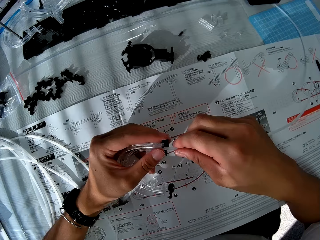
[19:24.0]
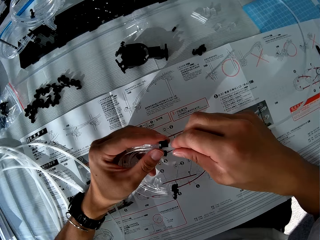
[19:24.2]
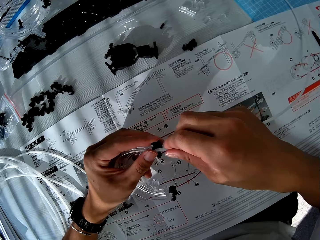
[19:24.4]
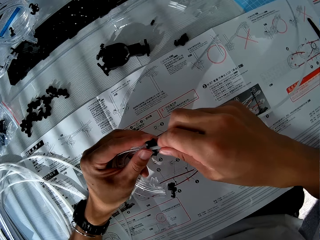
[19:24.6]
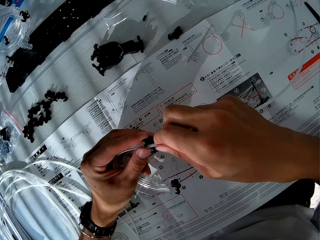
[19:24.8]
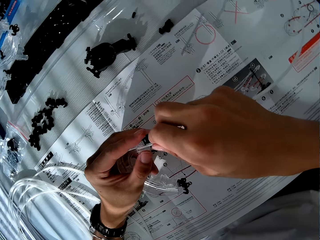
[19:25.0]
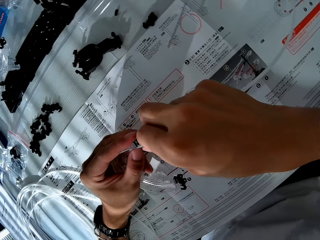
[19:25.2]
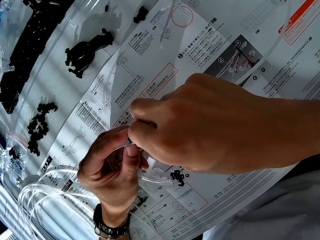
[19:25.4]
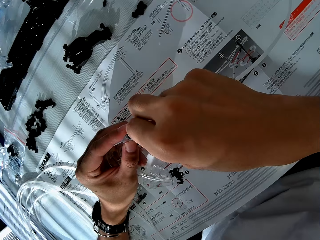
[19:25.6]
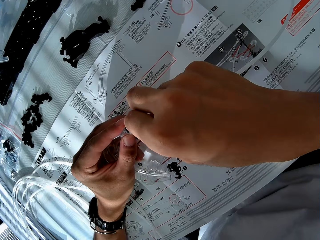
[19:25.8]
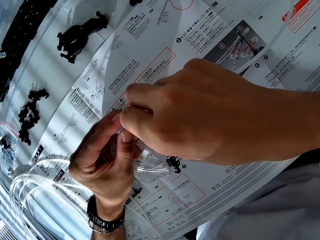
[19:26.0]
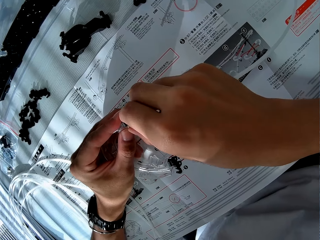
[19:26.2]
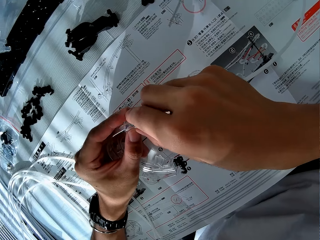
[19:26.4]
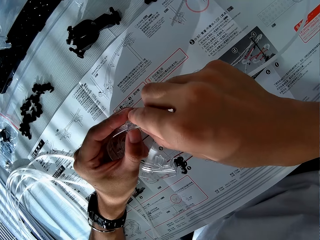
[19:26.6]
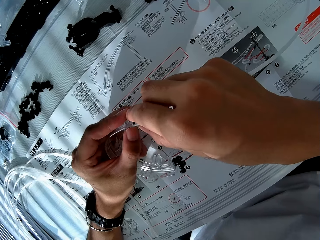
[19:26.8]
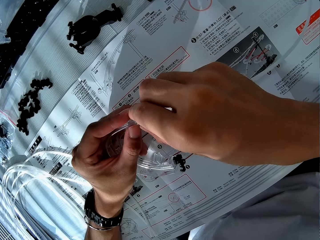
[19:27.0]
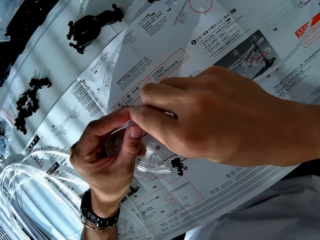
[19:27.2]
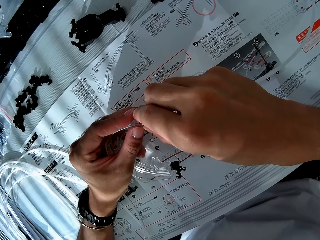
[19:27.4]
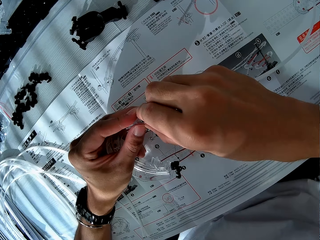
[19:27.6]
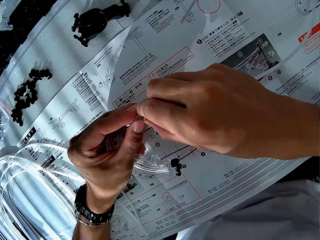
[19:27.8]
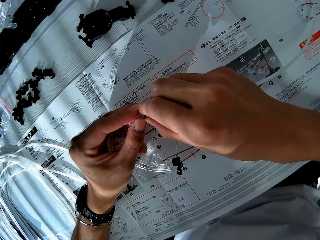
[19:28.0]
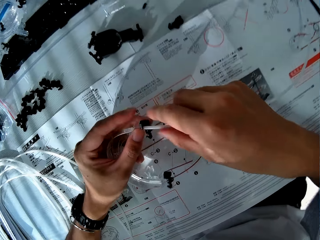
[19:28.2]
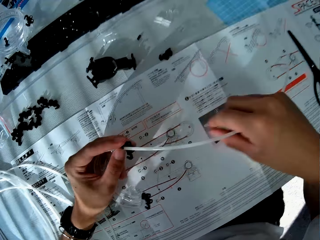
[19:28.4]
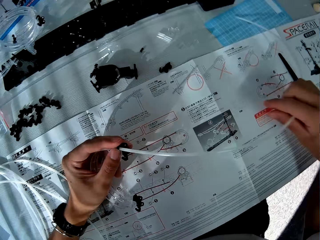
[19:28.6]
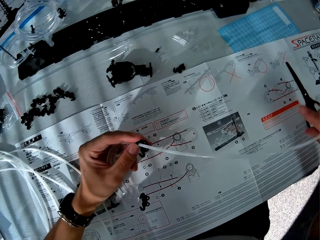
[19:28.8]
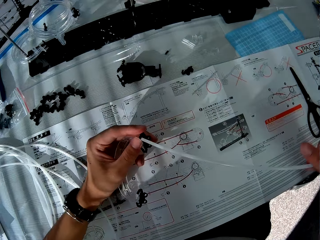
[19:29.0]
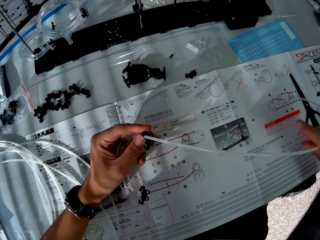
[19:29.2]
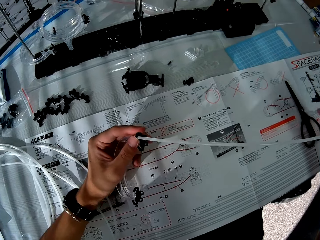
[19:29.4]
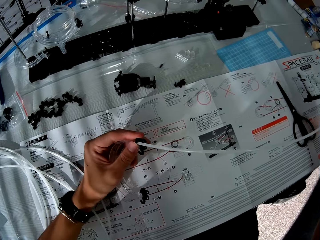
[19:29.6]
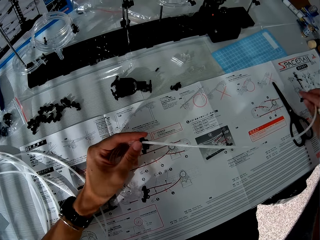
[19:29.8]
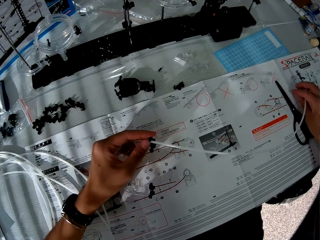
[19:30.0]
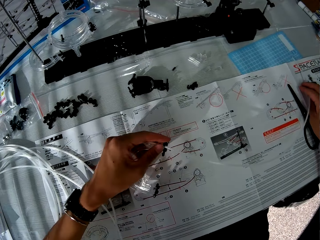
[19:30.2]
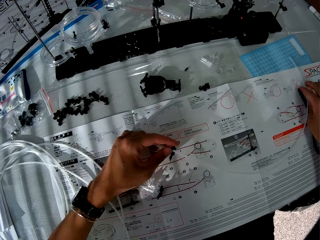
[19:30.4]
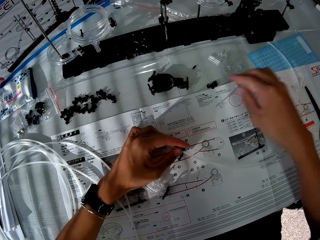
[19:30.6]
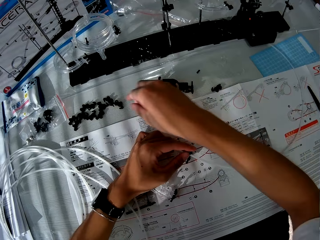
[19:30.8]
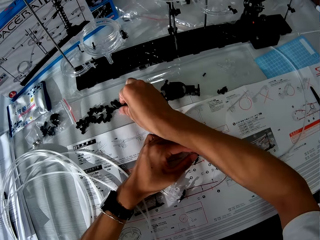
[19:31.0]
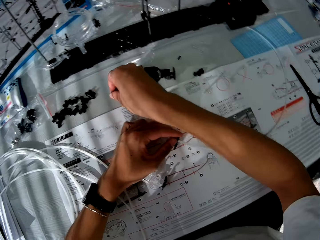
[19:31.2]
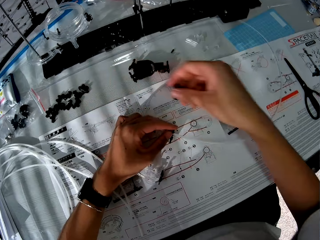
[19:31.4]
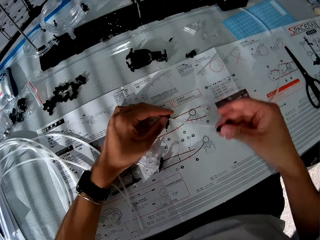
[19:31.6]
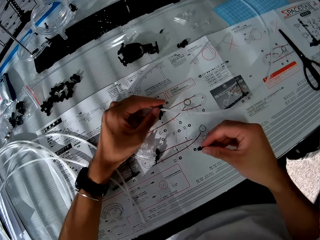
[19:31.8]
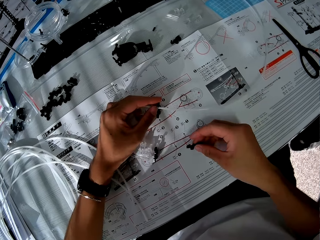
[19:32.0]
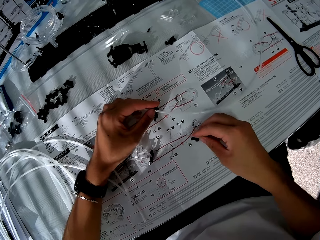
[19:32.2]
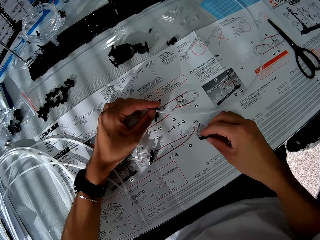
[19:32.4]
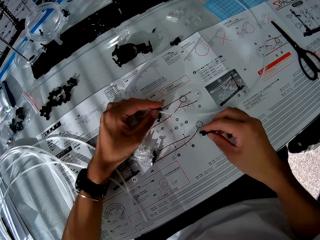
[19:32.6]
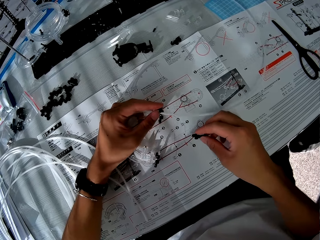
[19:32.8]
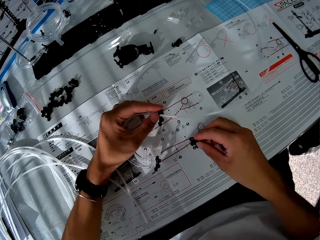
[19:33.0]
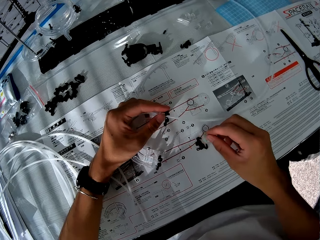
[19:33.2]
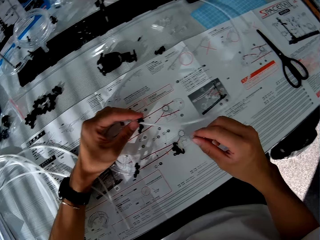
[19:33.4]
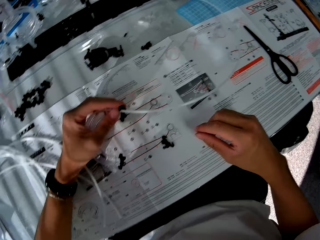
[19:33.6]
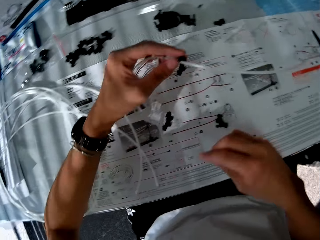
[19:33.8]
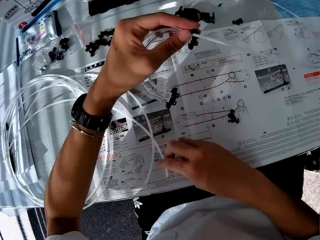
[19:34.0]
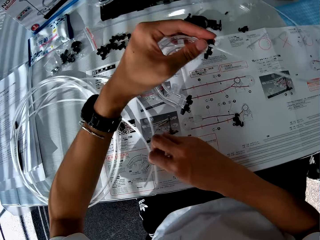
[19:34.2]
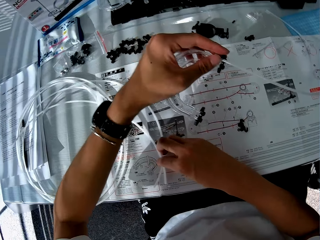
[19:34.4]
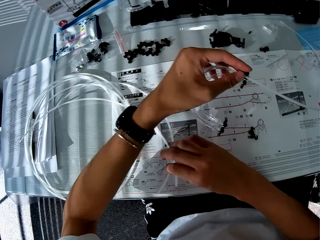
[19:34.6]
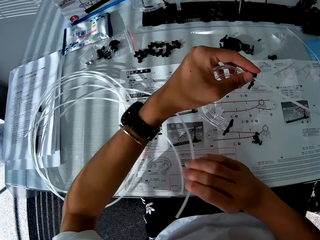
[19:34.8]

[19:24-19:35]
The camera wearer fixes the standard rail onto the arm. They drop the standard rail. They pick up the arm. They drop the arm.

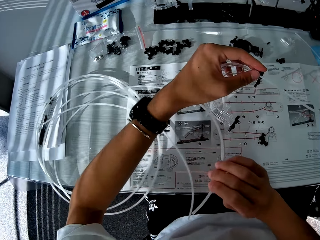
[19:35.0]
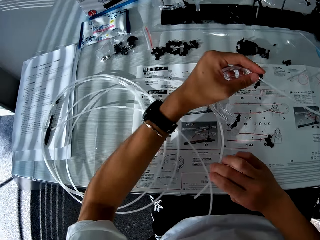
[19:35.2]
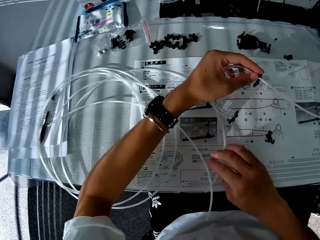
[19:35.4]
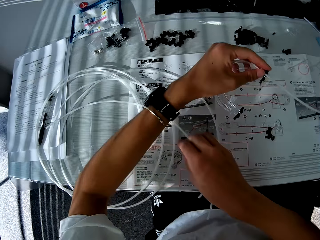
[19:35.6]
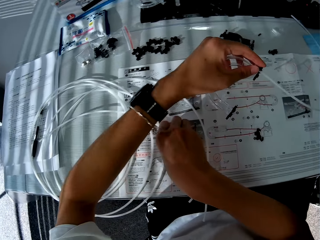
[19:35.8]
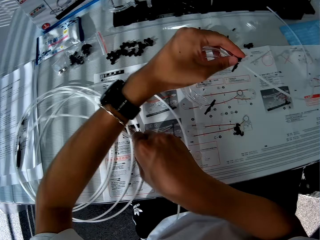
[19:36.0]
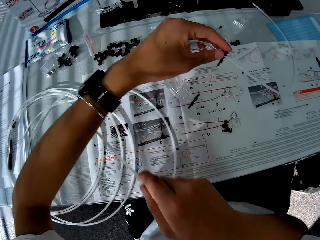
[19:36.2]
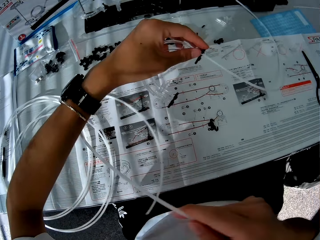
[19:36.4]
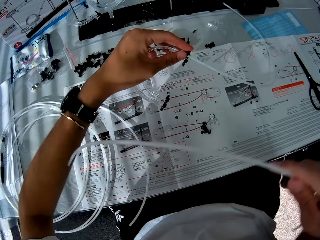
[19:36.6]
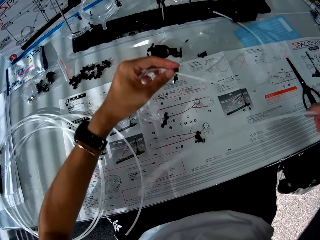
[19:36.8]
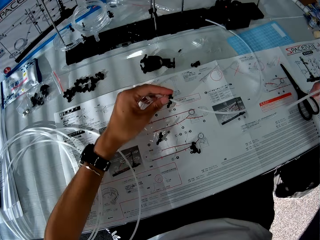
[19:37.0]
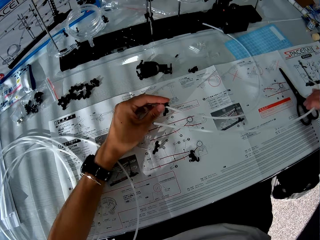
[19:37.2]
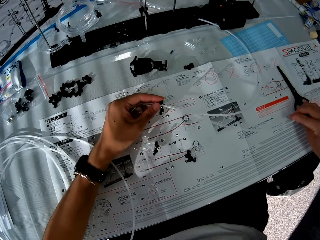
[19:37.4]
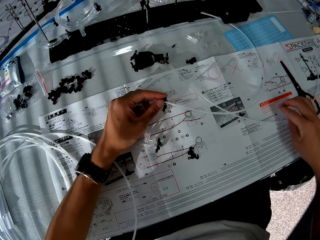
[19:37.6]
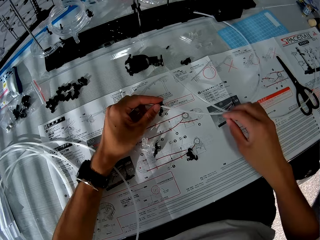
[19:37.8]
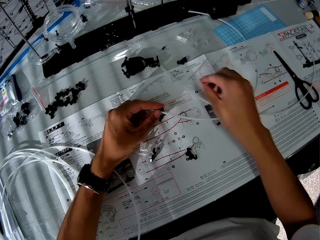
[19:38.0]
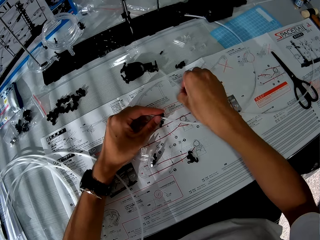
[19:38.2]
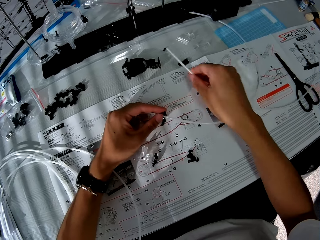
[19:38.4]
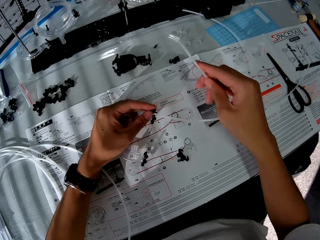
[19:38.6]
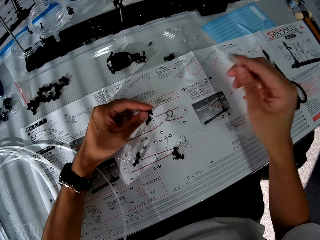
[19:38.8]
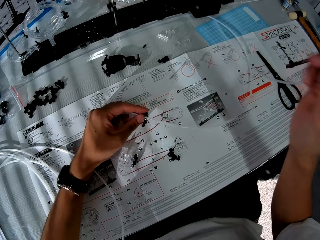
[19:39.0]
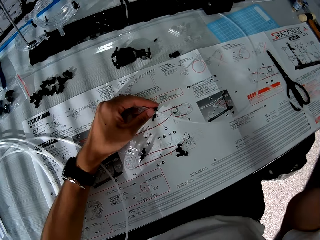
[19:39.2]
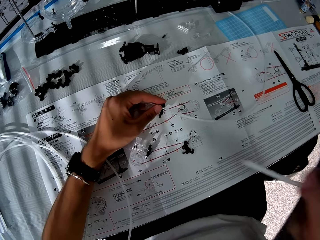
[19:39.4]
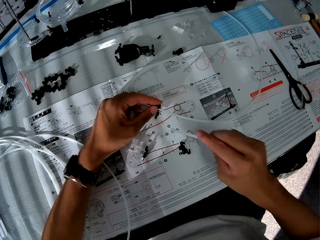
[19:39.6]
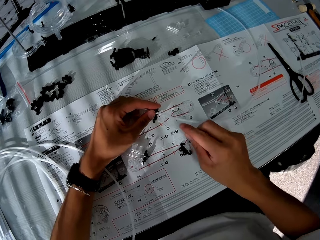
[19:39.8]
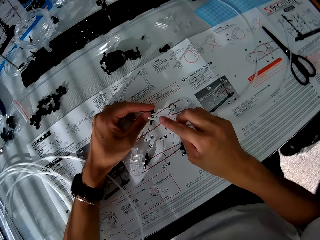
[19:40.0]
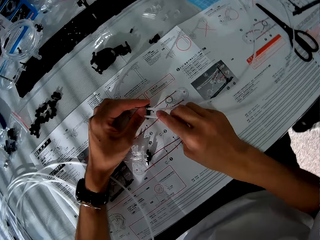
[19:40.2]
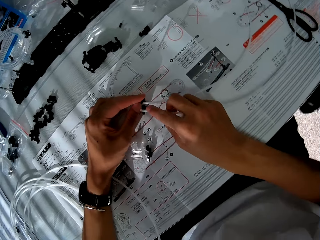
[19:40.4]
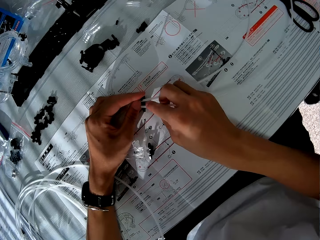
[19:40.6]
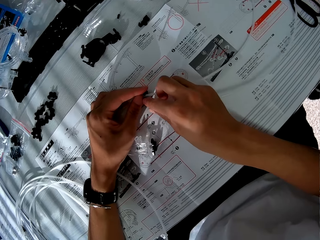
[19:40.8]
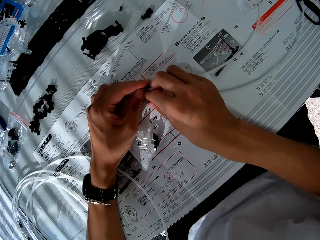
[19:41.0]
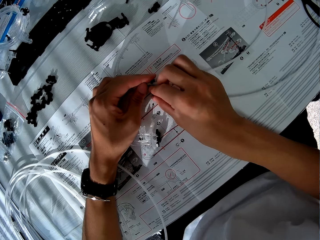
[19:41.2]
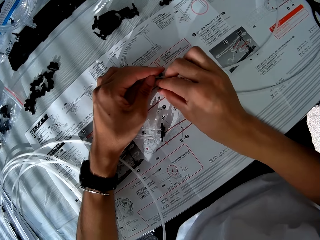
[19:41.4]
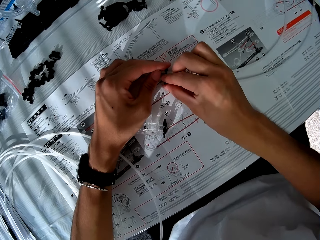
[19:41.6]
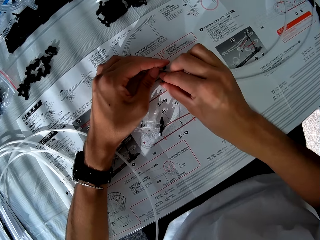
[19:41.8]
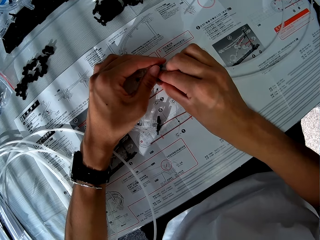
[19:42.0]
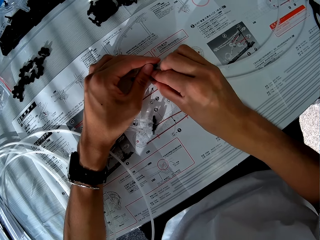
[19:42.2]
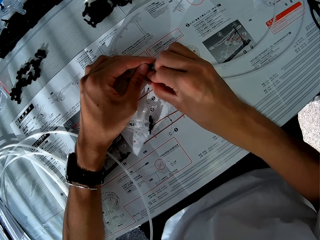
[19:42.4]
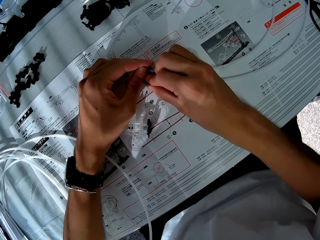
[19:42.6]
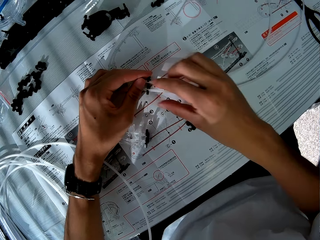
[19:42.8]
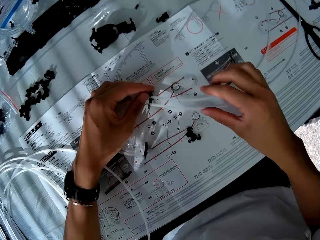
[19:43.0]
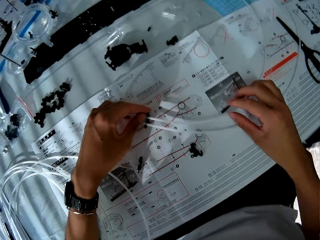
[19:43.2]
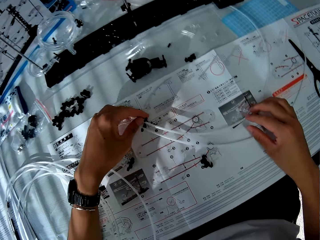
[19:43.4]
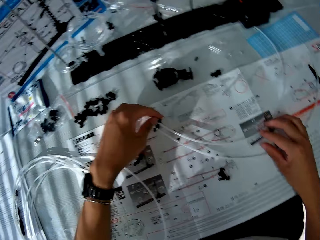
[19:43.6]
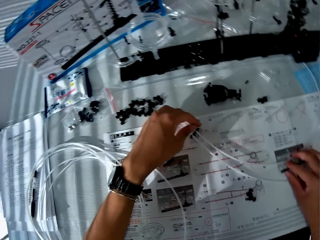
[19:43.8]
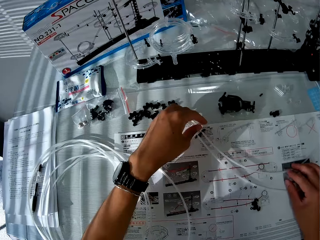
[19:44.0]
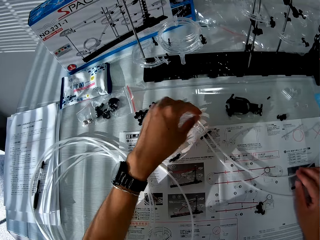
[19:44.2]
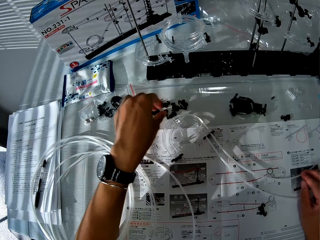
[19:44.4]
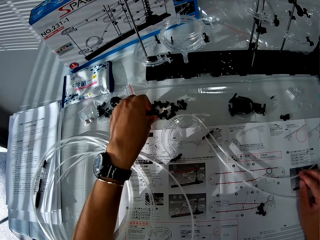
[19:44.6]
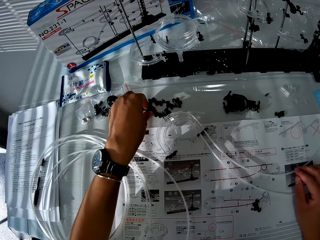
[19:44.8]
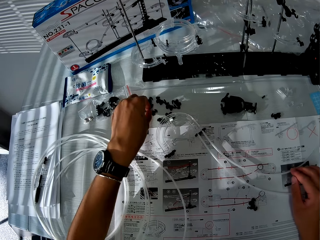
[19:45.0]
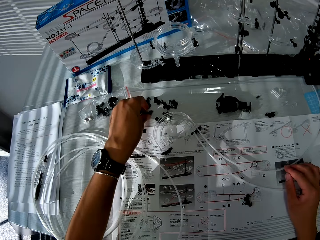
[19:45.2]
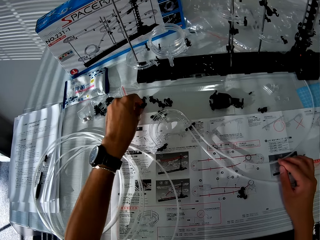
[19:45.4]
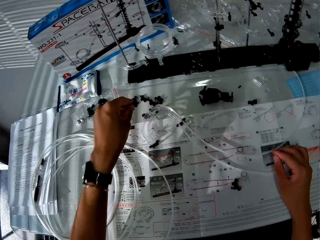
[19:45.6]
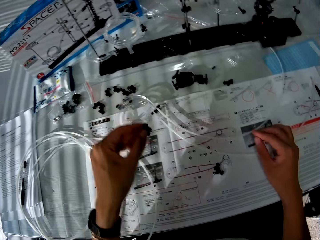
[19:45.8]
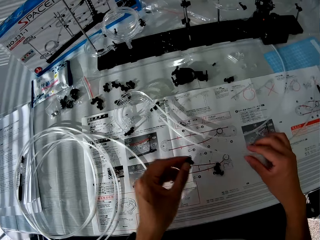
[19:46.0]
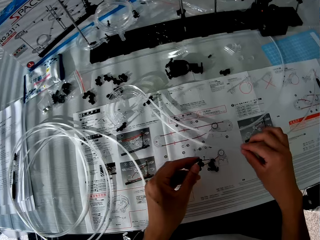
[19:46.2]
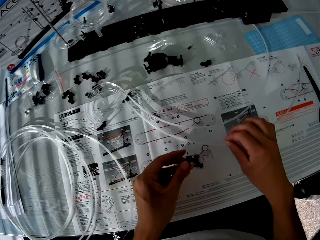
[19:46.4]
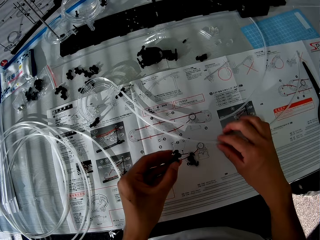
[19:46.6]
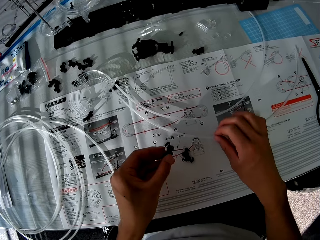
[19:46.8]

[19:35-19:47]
The camera wearer picks up the standard rail. They take a cable. They drop the standard rail. They pick up the standard rail. They drop the standard rail. They pick up the standard rail. They attach the cable to the toy component. They fix the standard rail onto corner part A. They pick up the arm.
